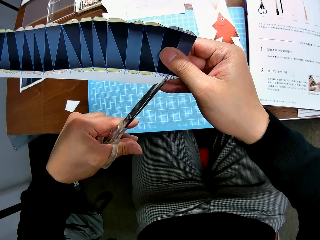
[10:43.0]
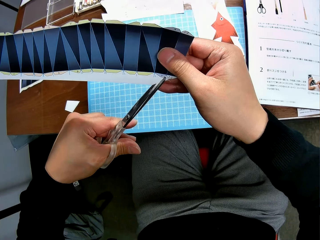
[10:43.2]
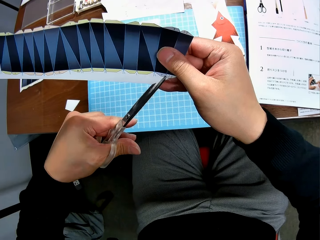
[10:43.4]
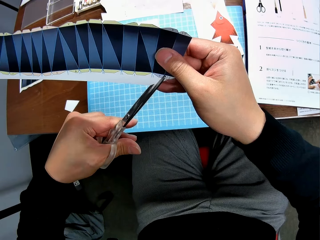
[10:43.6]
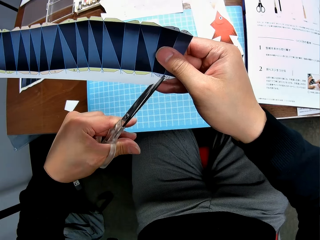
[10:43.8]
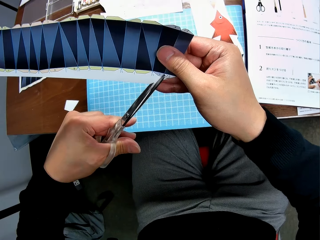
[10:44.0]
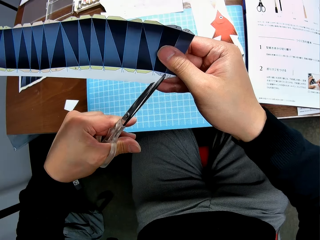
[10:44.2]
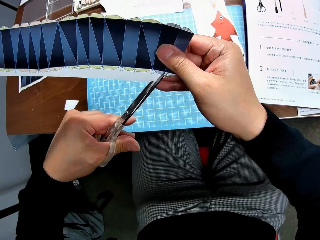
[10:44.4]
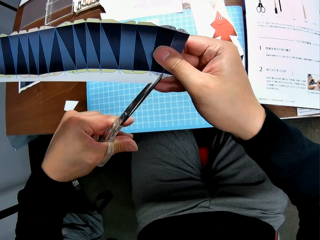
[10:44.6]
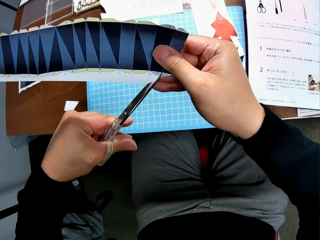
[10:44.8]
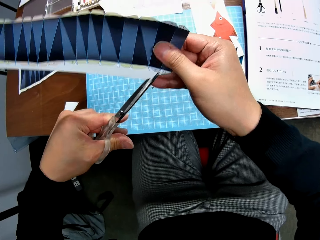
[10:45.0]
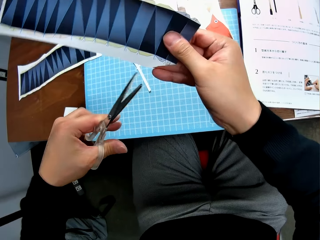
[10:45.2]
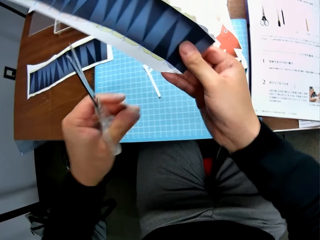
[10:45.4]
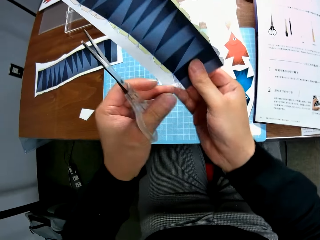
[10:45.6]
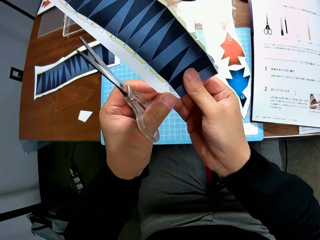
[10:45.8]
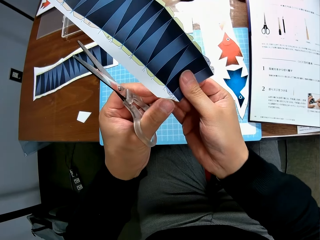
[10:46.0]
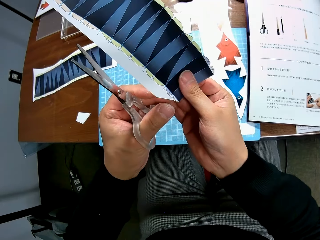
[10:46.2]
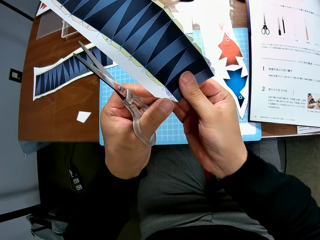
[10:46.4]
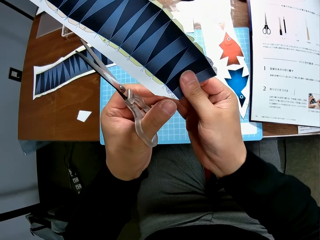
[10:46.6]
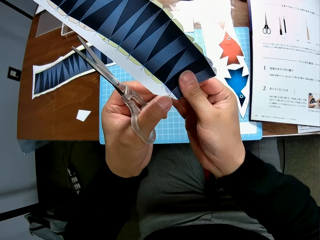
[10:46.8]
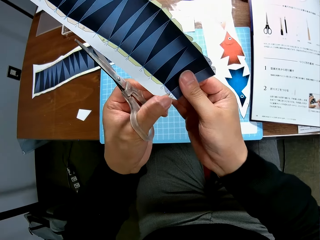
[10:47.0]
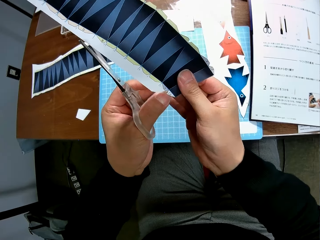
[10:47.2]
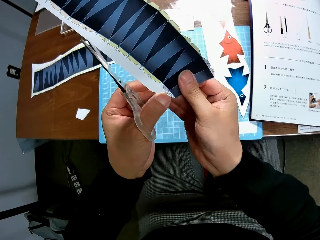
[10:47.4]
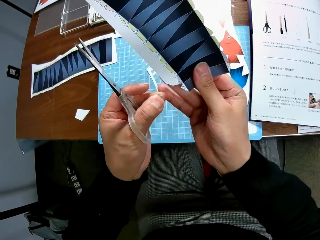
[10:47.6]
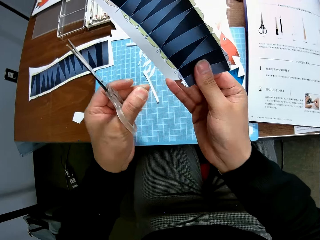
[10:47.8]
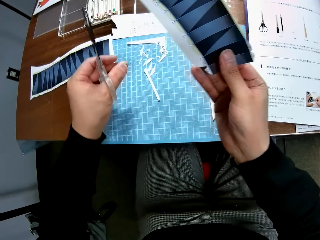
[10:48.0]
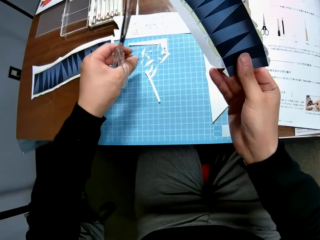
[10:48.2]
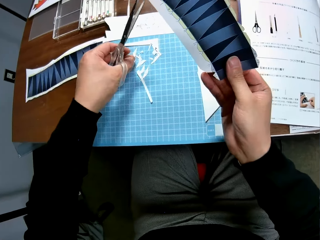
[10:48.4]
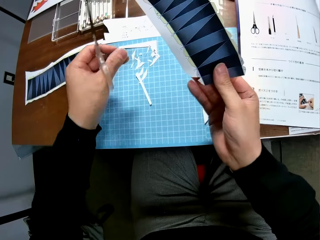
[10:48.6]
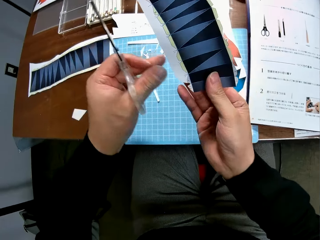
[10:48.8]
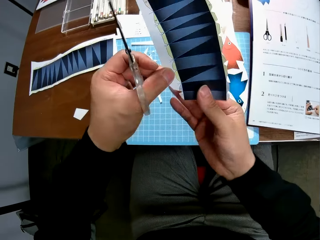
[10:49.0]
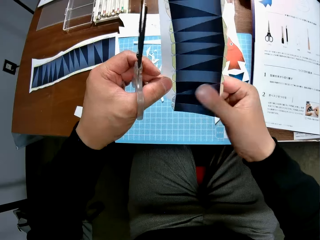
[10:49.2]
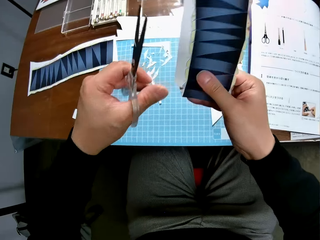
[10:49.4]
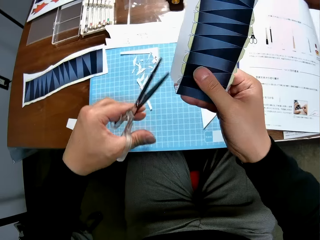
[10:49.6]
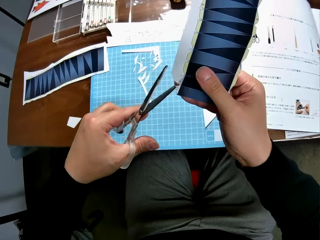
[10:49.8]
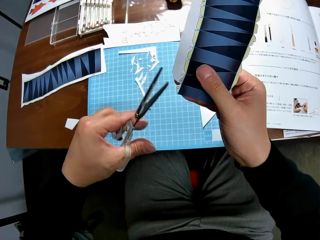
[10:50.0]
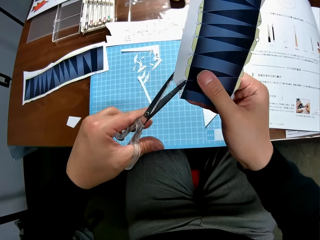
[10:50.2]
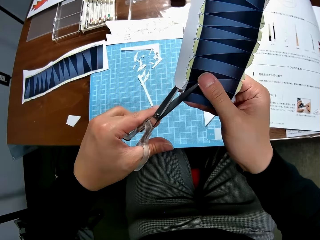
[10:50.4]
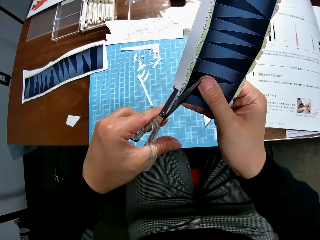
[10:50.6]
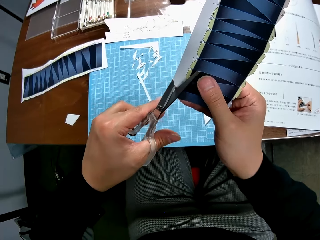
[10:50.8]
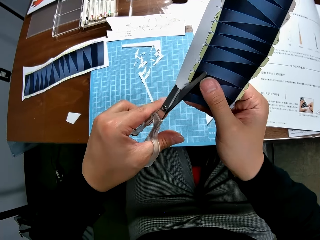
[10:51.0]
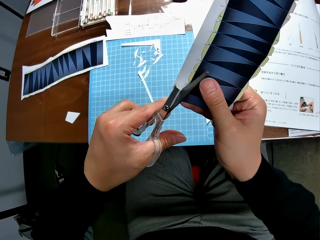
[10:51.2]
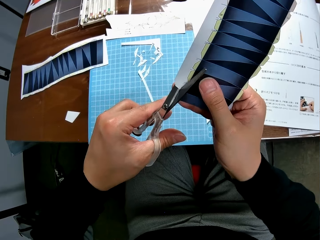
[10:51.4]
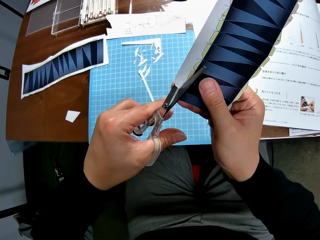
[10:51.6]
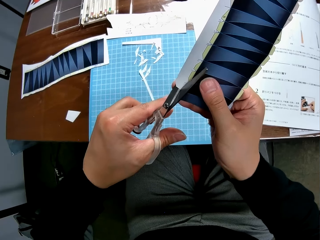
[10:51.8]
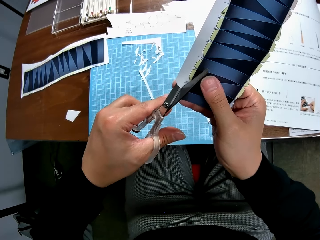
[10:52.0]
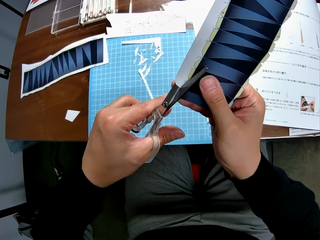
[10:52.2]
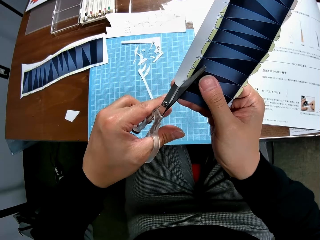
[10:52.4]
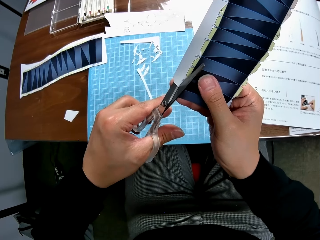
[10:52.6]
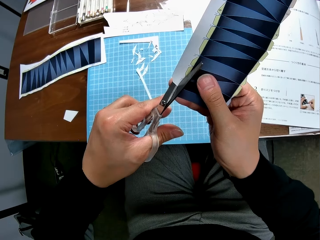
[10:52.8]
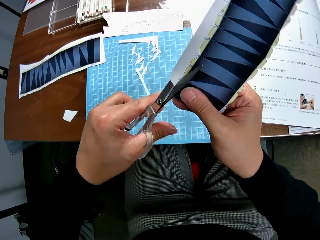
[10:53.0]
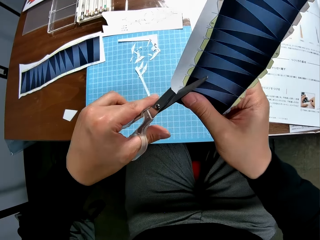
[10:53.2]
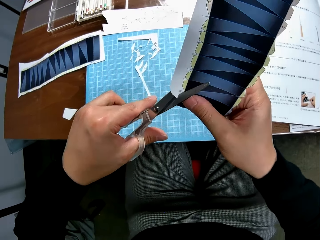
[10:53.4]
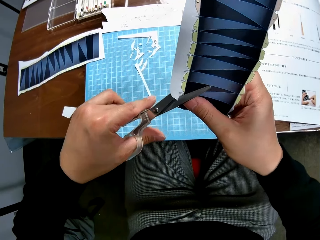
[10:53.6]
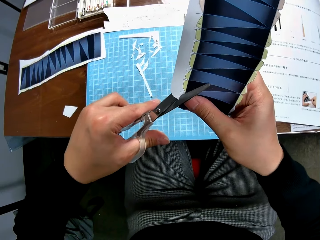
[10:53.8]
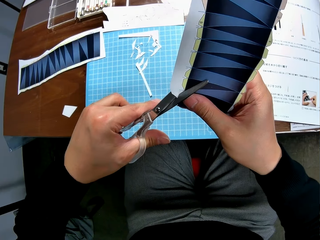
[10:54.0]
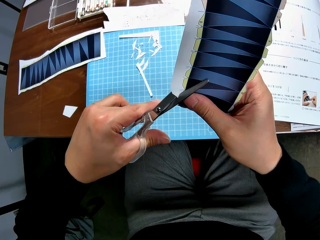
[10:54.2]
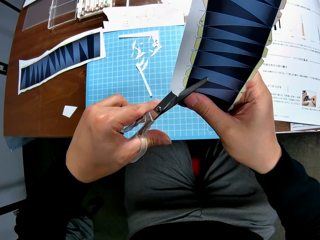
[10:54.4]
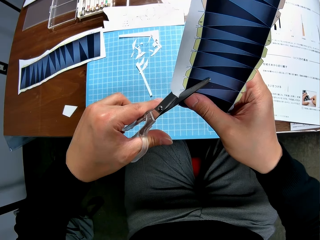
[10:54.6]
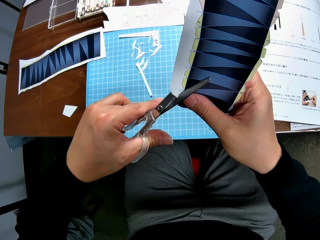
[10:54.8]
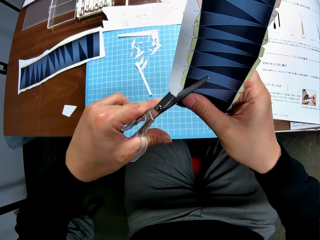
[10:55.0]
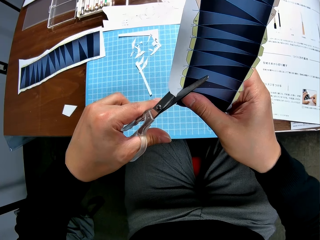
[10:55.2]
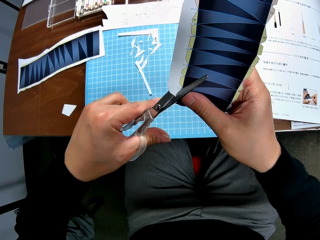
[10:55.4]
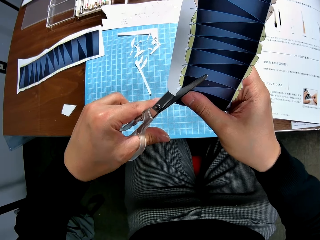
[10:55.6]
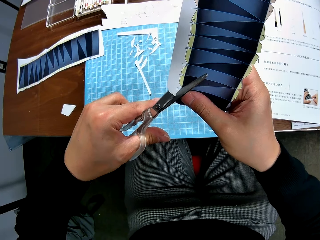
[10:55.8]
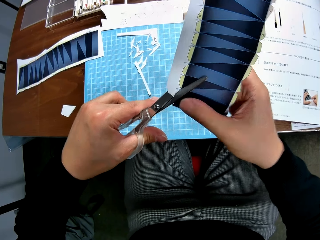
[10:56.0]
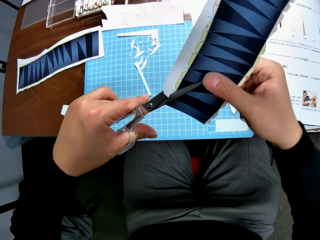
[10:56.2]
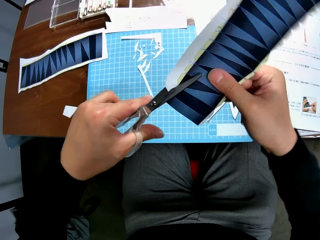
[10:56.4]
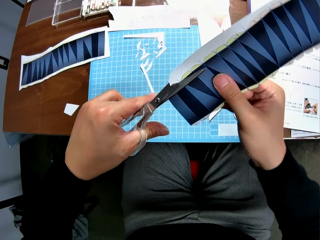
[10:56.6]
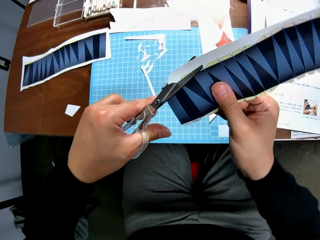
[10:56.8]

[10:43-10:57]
The camera wearer cuts the paper with scissors. They remove another cut piece from the paper stock. They drop the cut piece on the cutting mat. They continue to craft the paper stock with the scissors. They turn the paper over. They cut the paper with the scissors.

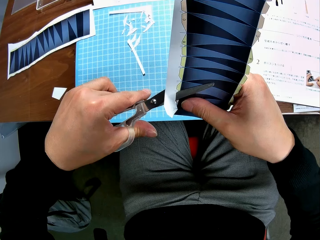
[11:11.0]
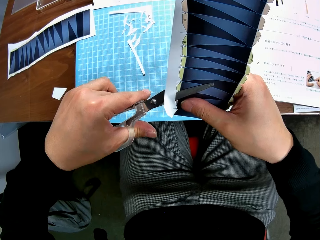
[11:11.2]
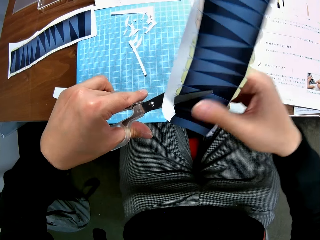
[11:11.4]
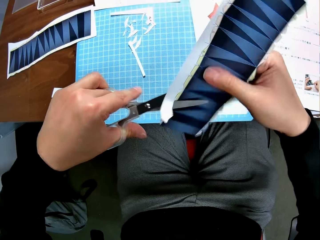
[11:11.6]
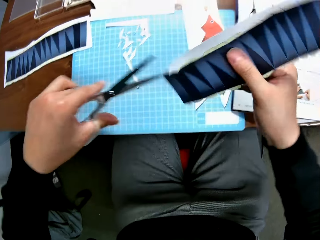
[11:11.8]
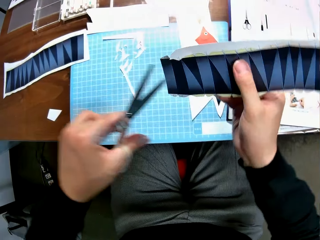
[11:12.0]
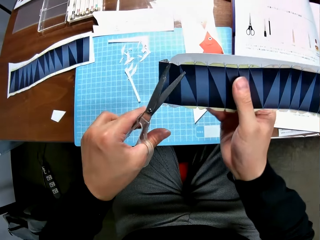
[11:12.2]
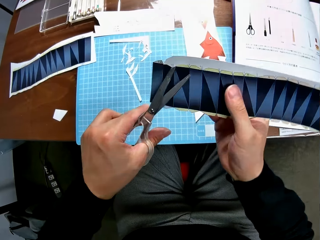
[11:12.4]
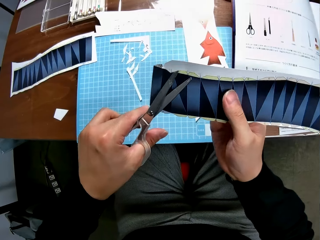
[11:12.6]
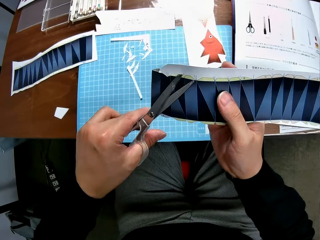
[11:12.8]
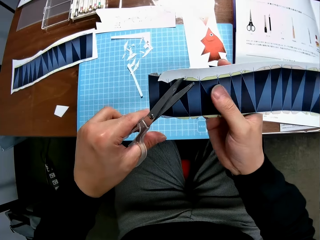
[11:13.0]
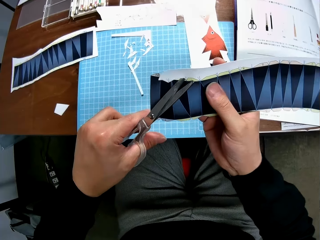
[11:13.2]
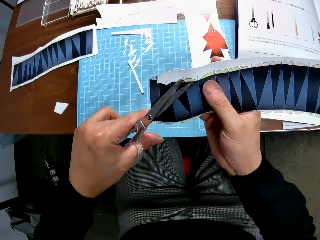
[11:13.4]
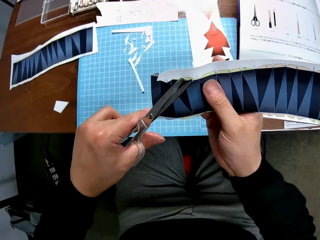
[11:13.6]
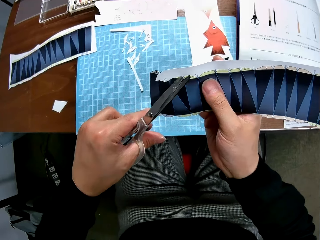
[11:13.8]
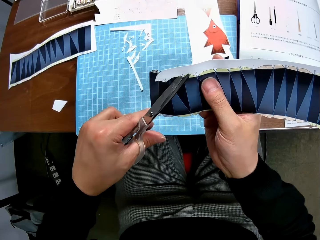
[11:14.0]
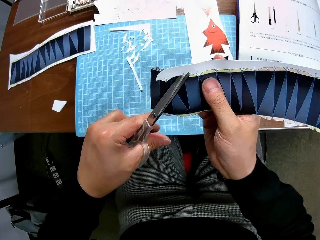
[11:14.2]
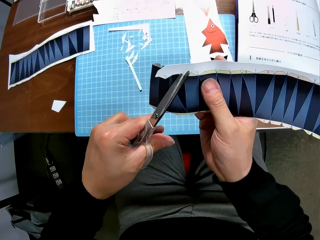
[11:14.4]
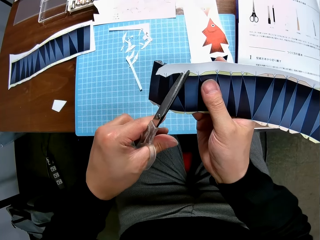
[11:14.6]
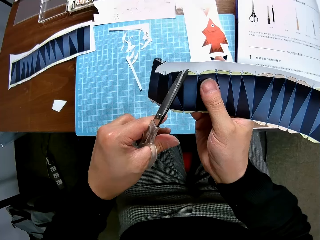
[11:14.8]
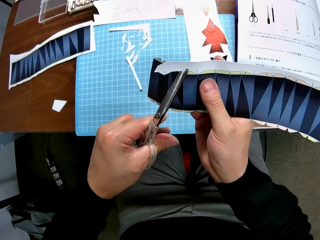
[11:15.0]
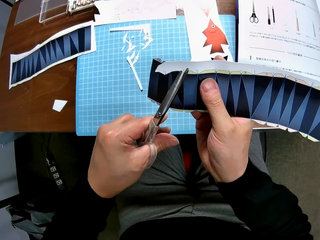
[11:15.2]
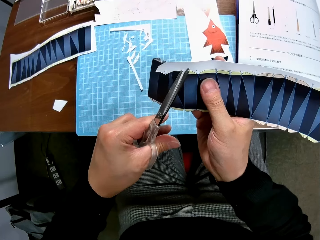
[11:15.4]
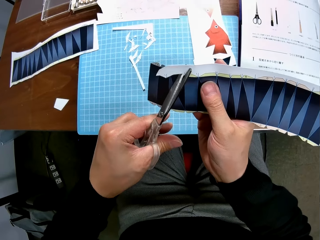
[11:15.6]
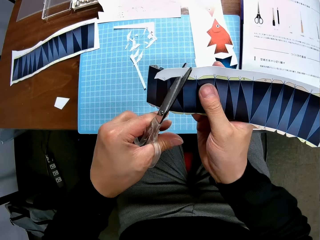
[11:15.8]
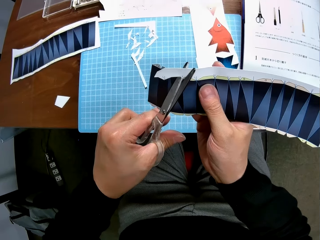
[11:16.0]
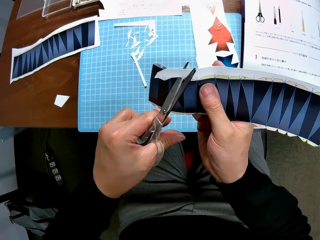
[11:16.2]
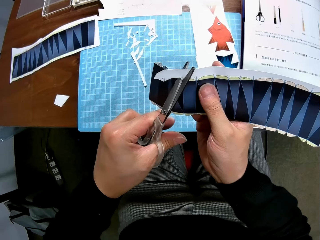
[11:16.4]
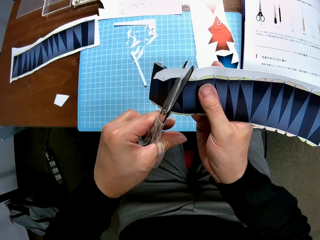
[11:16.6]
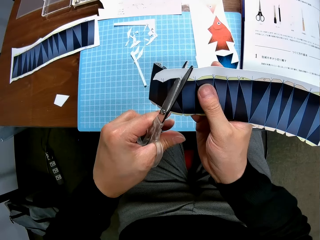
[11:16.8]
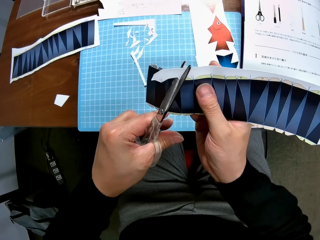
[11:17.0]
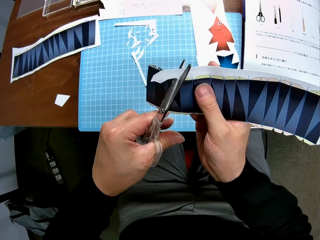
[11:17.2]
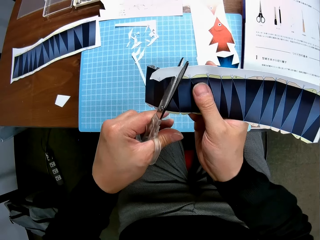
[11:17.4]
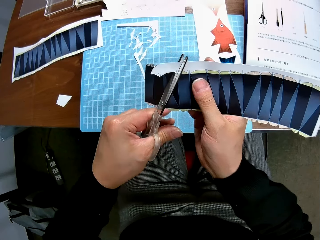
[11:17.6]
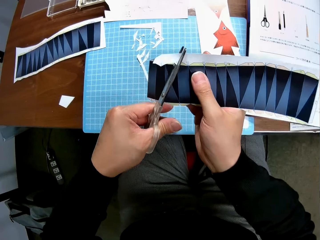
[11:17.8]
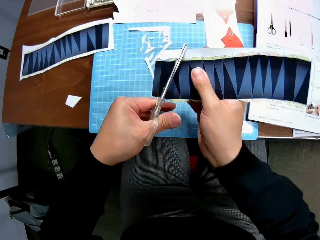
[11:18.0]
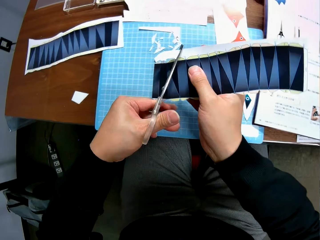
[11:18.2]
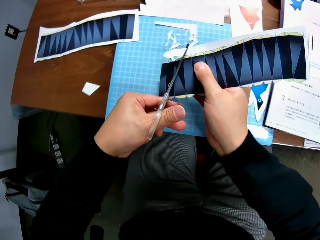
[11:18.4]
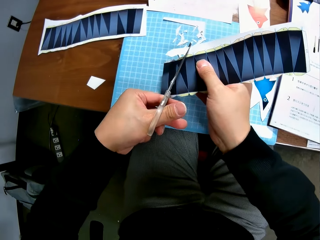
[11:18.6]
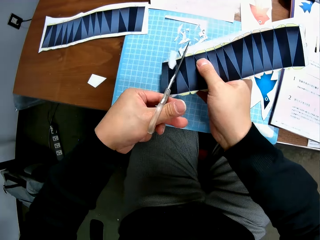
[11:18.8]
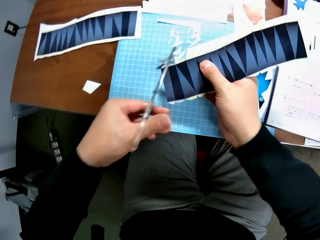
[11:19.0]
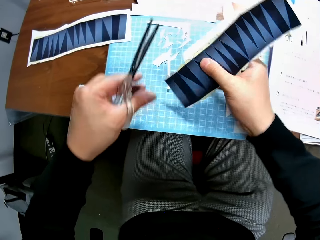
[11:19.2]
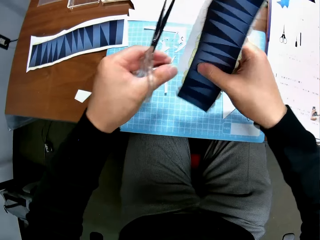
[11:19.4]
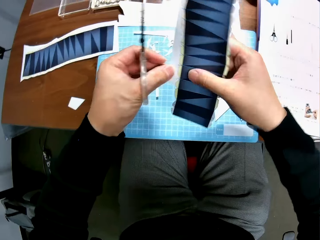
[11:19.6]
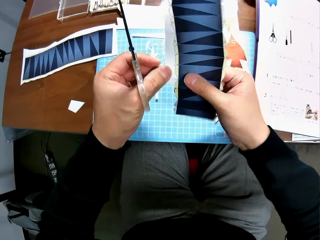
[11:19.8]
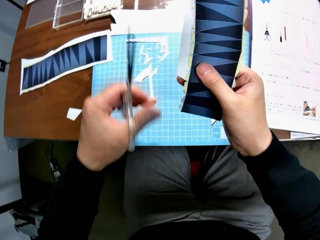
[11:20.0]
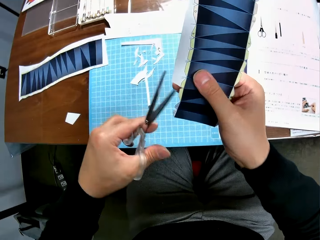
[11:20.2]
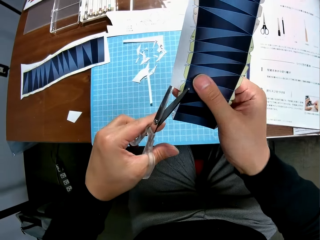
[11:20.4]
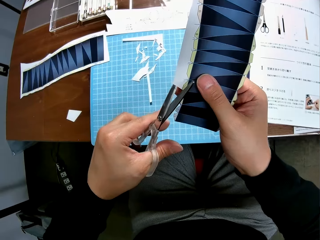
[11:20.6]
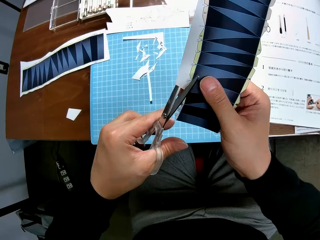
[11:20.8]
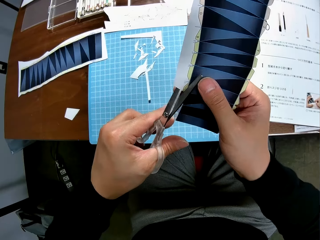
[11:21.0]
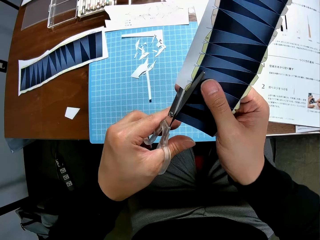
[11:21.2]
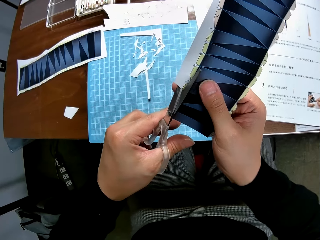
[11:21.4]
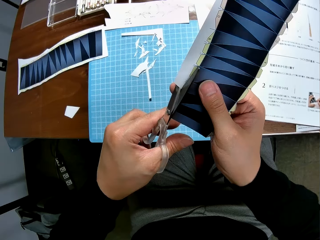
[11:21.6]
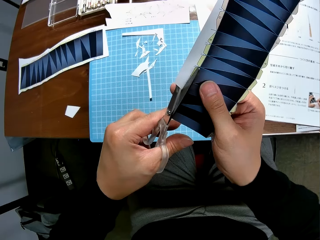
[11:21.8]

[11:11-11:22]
The camera wearer turns the paper over. They cut the paper with scissors. They drop the small piece of paper on the table. They turn the paper over. They cut the paper with the scissors.
